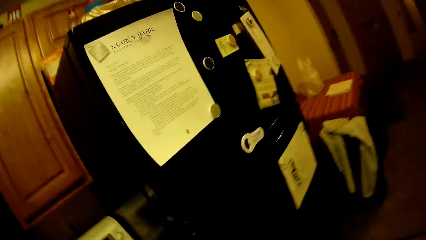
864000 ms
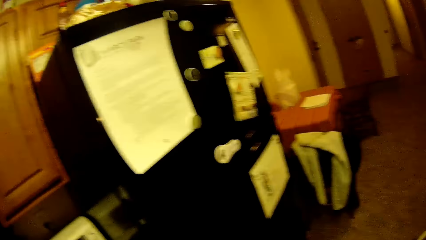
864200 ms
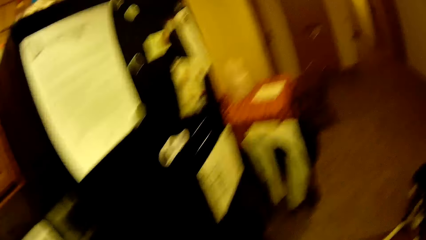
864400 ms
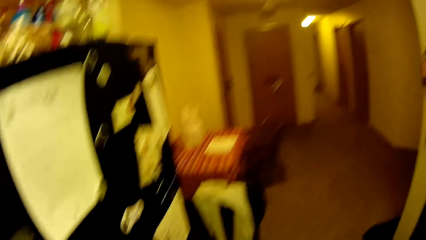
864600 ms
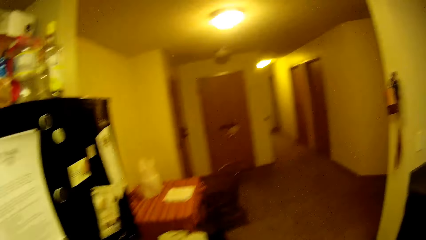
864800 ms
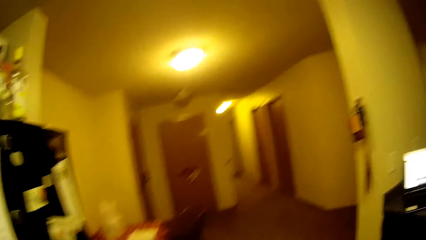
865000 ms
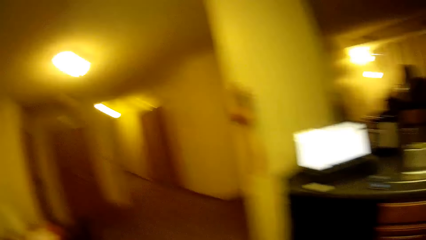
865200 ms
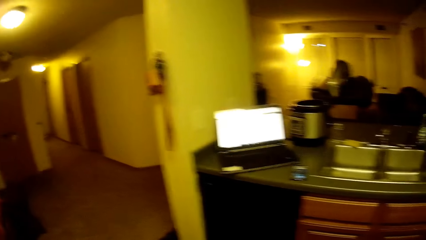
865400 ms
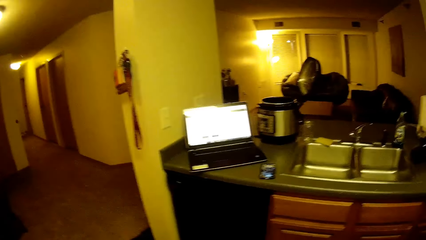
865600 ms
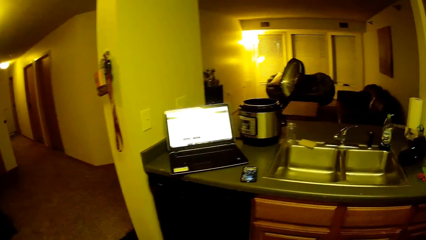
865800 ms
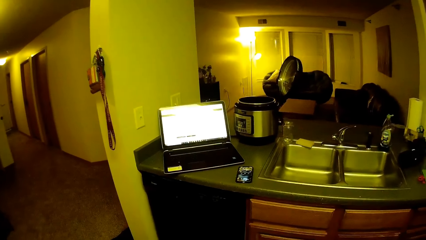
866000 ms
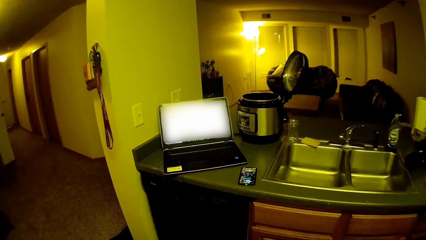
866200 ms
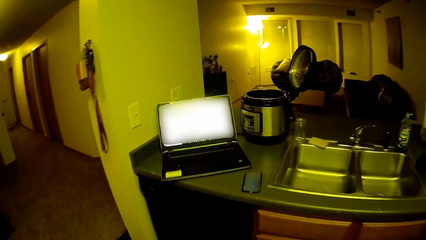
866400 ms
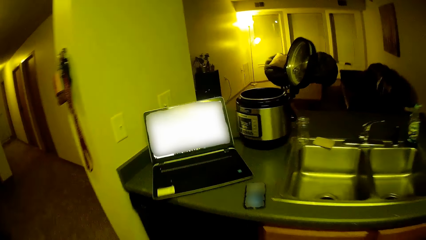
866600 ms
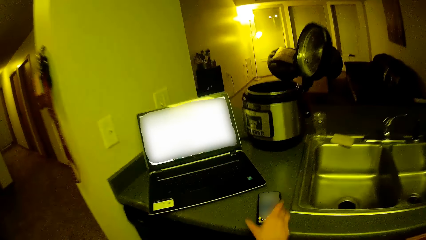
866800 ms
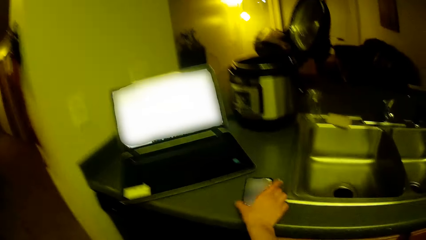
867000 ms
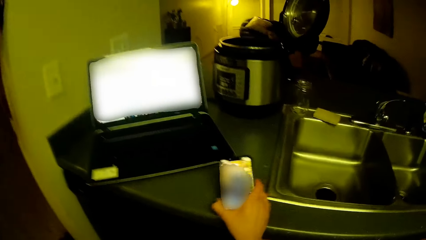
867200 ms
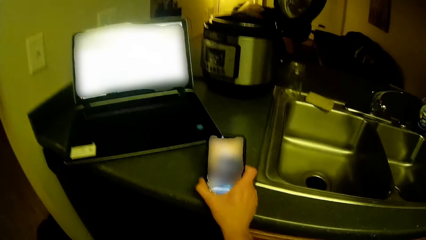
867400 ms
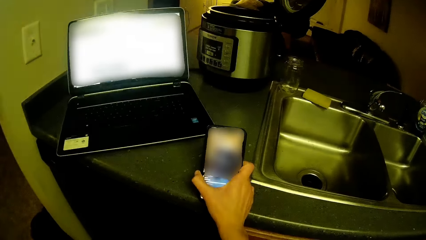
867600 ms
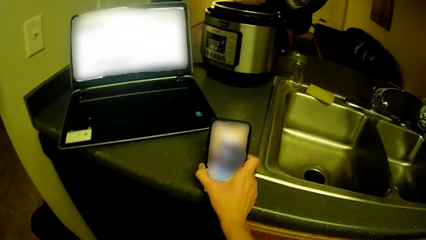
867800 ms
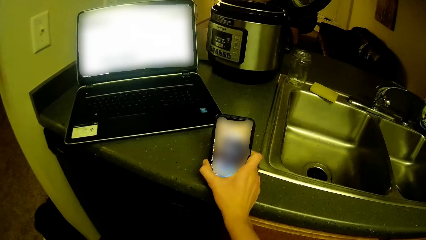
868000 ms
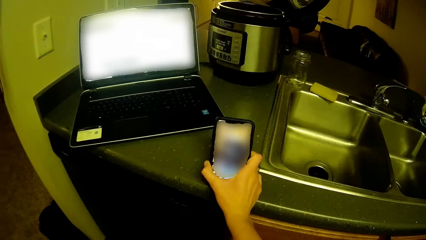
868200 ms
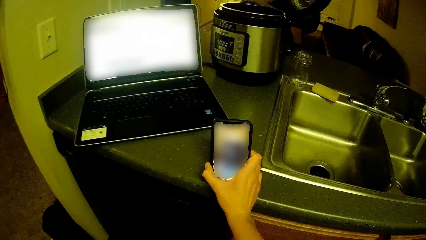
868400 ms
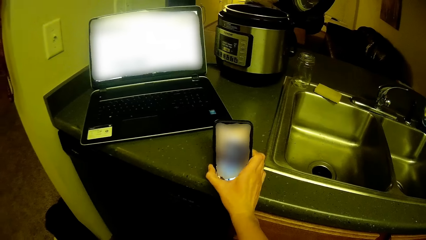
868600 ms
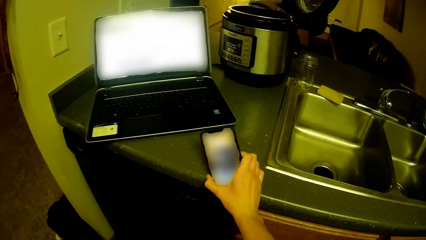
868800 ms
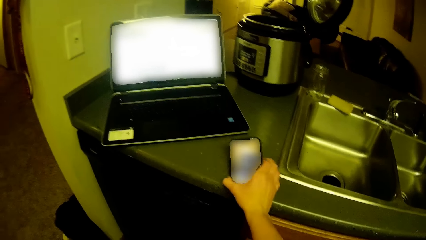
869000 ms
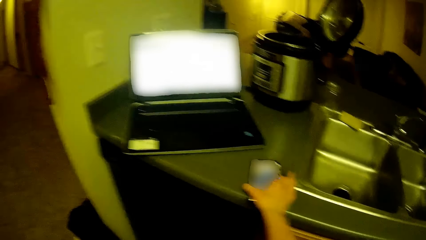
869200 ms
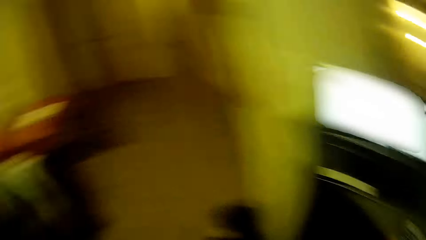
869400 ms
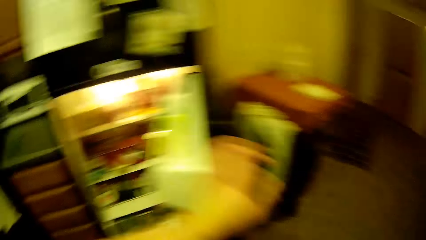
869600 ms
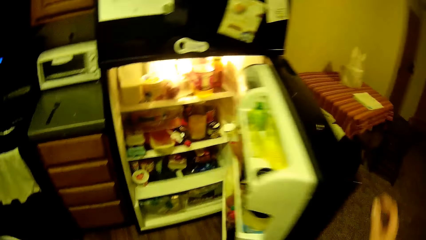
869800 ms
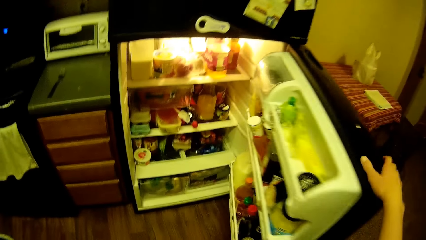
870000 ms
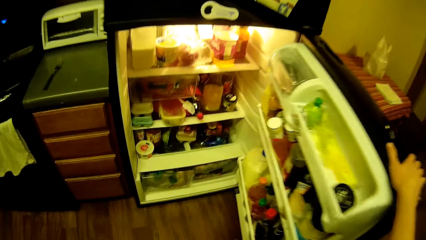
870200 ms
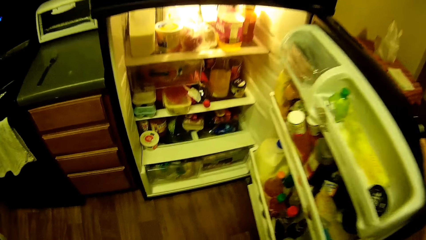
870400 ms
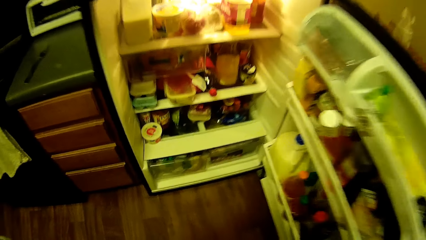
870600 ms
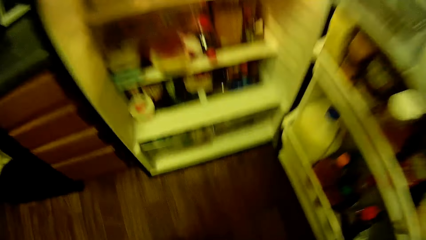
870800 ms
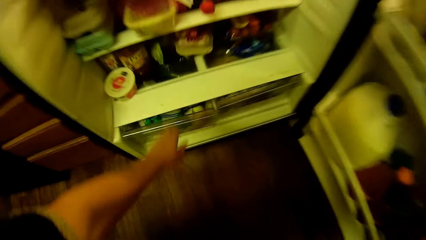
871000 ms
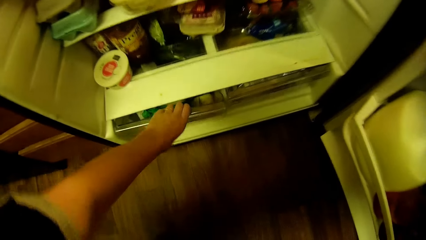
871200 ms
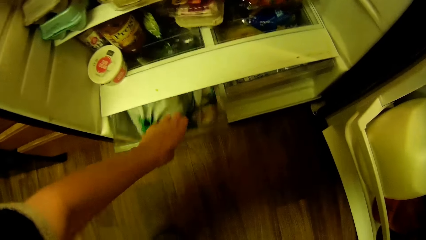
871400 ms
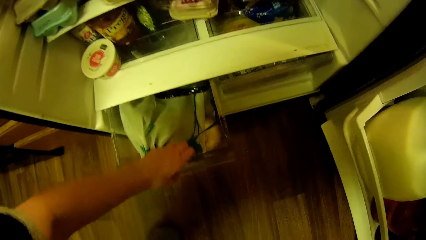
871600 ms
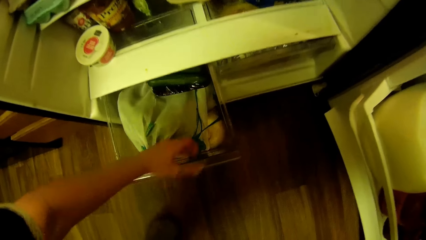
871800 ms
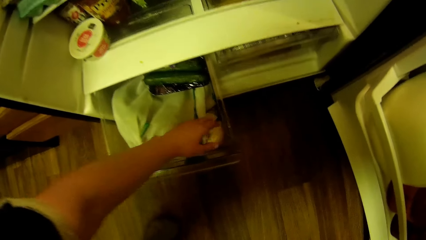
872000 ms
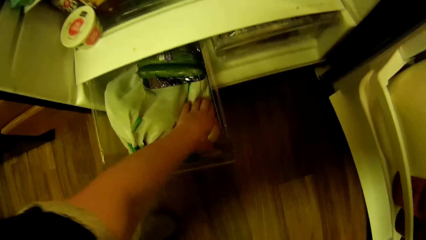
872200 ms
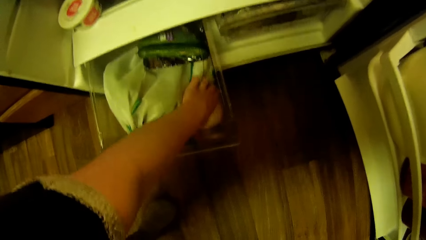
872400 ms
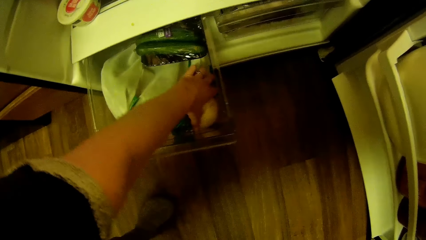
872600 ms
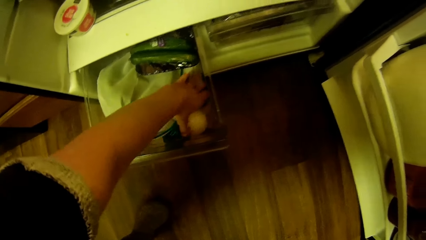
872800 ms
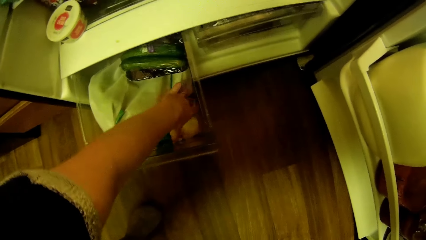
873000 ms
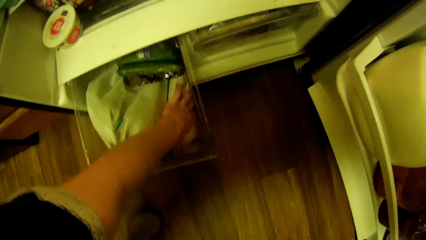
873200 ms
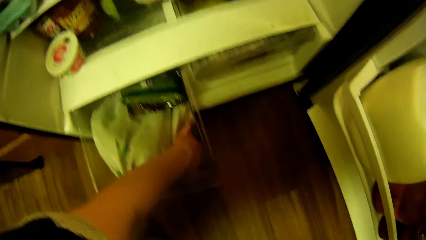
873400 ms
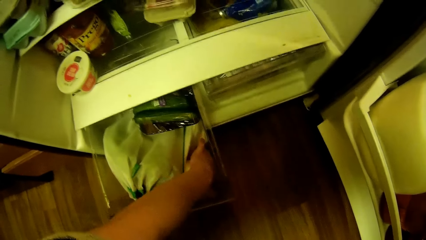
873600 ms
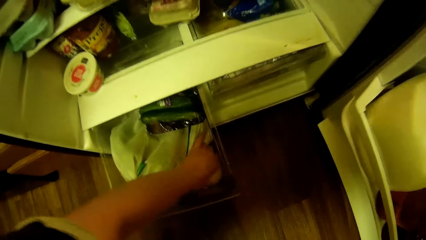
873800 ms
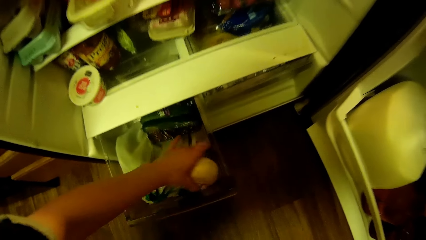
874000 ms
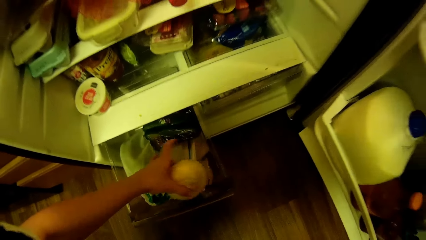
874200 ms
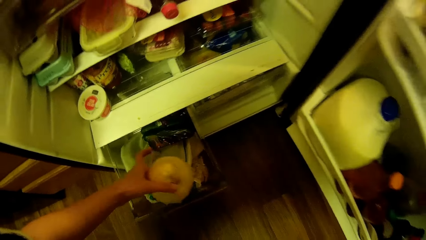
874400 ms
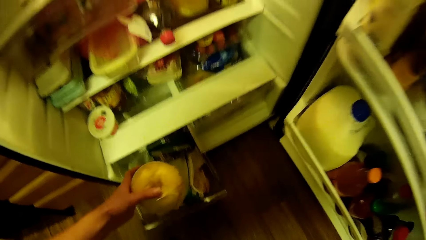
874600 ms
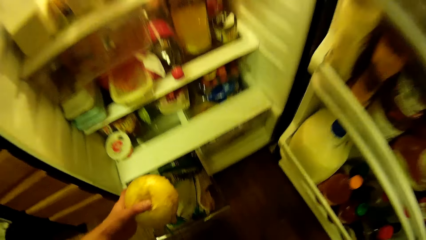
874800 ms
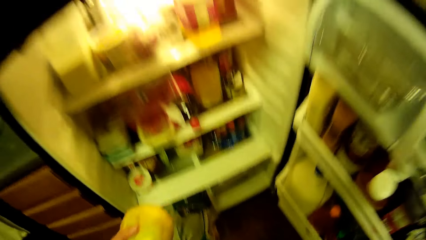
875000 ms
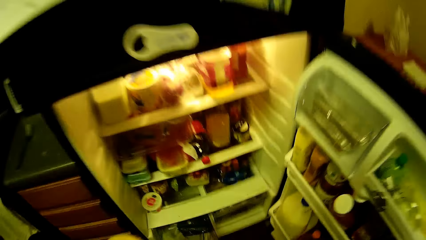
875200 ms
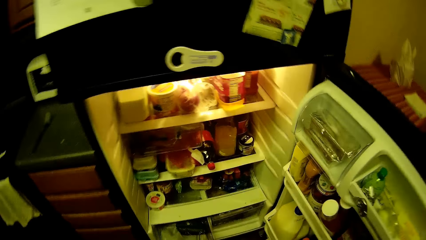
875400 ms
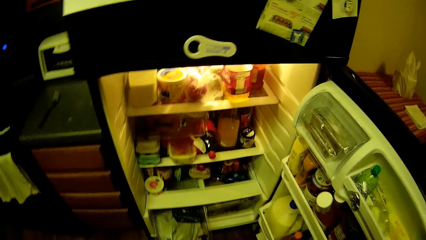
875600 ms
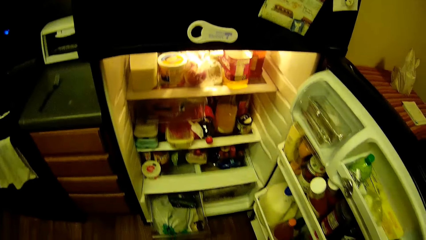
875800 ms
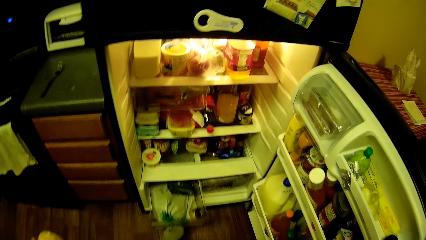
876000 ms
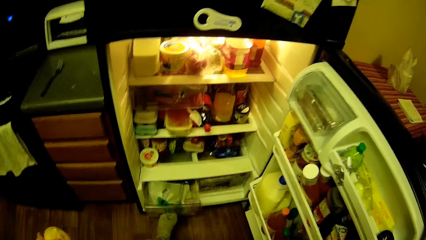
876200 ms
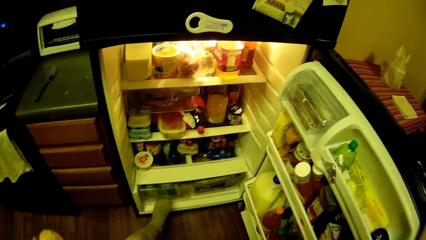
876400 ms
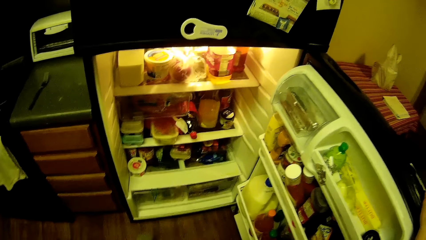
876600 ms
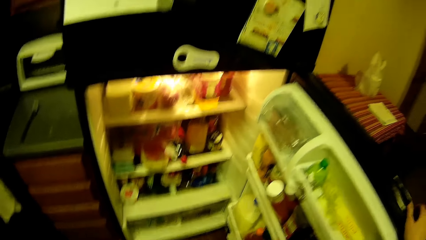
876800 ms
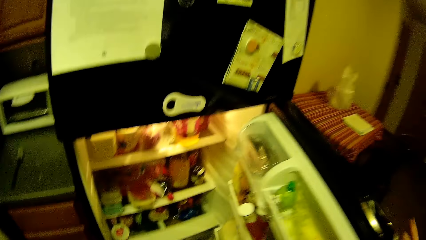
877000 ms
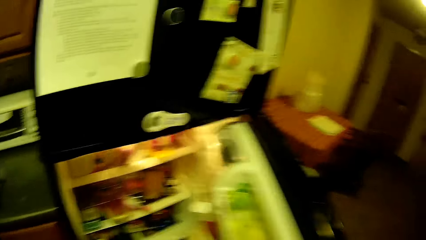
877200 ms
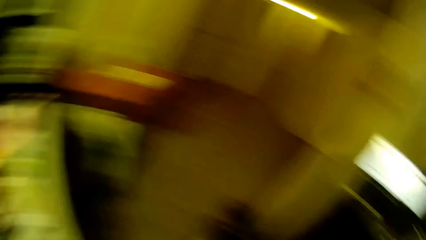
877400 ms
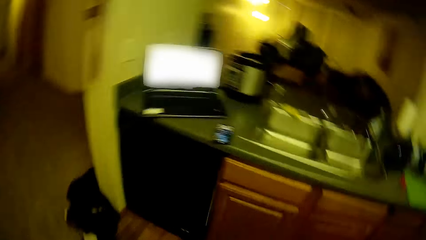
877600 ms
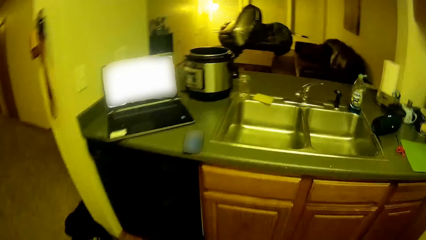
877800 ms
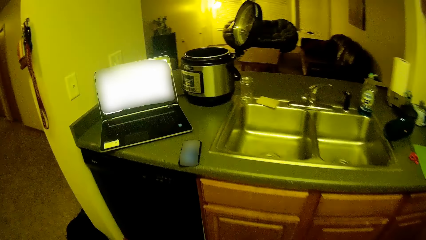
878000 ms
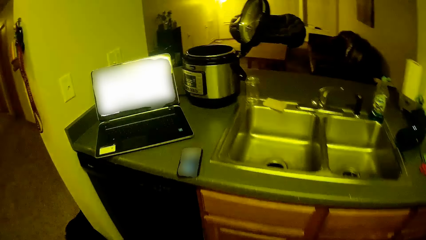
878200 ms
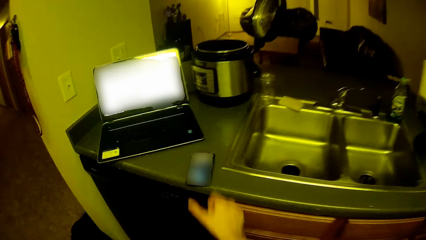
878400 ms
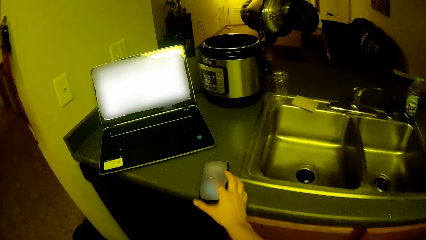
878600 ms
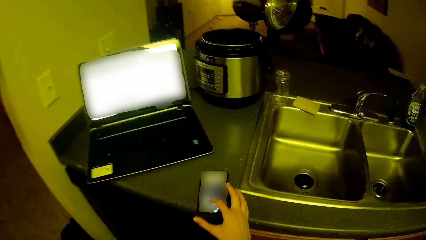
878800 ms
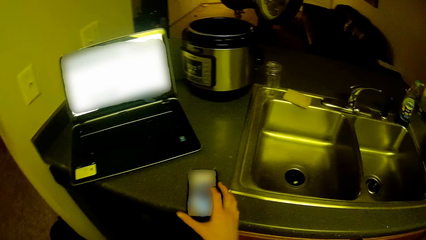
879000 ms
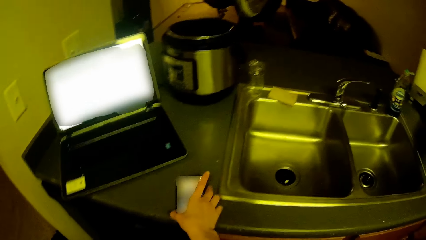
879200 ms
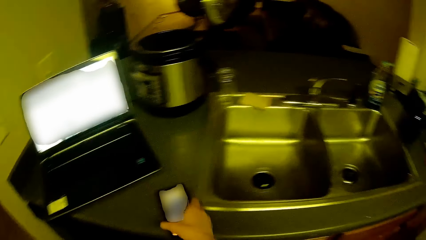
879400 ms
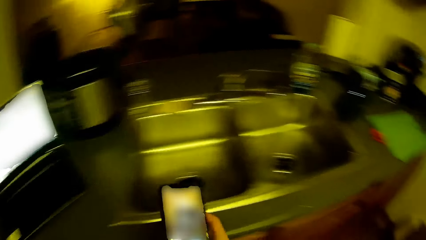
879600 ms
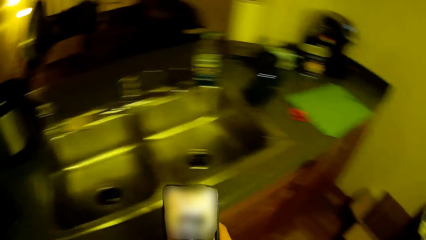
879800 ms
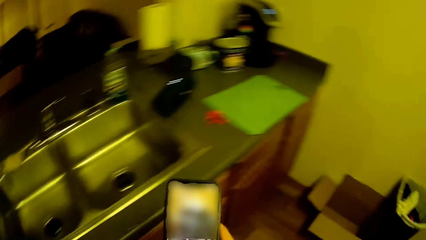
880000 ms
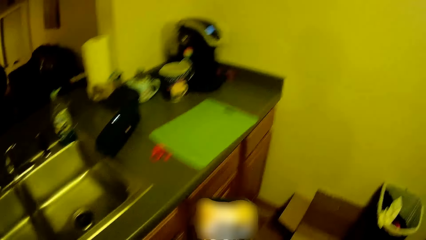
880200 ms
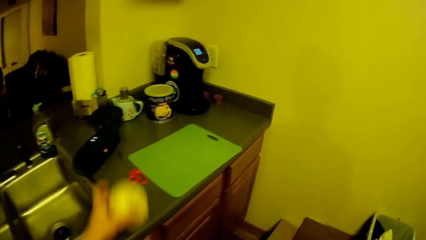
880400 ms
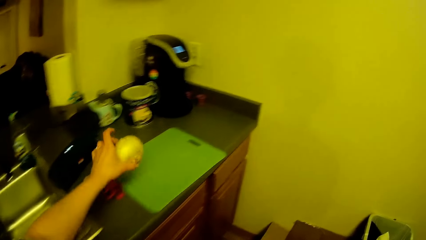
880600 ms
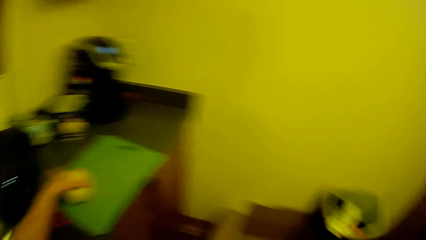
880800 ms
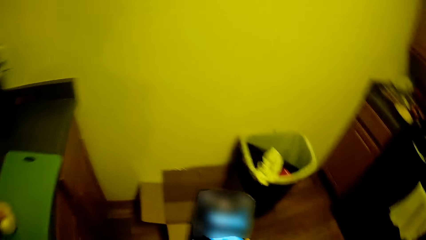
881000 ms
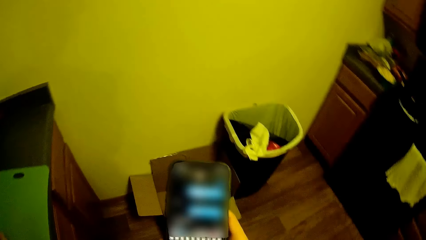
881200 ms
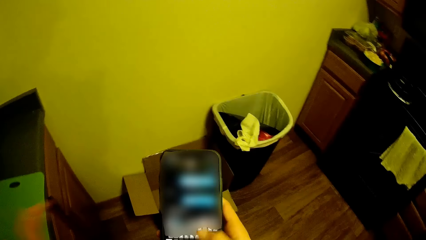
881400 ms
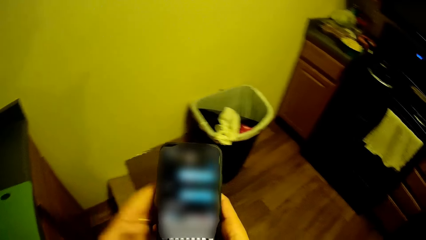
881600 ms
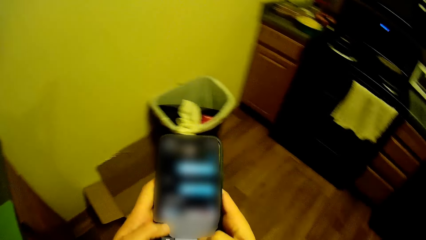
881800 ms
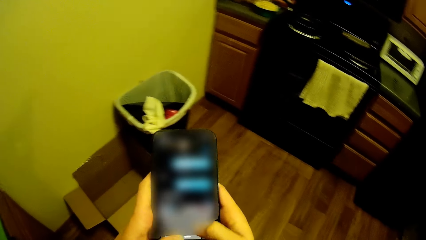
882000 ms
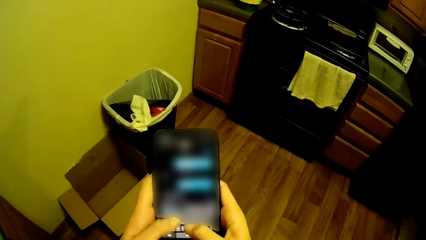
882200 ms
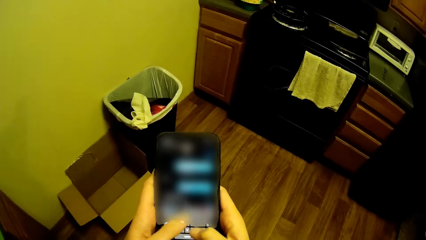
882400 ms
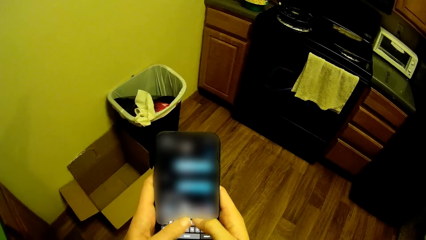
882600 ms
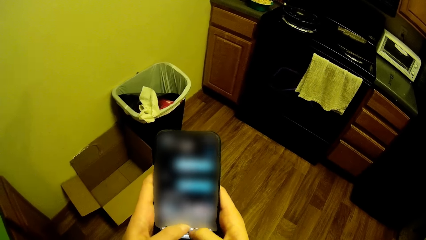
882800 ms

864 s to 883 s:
The camera wearer turns right and swings the right hand. He holds the phone on the kitchen slab with his right hand. He picks the mobile phone and puts the mobile phone on the cabinet. He turns left and swings the left hand. He opens a lower fridge with his left hand. He holds the fridge with the right hand and swings the right hand. He opens a compartment inside the lower fridge with his left hand. He picks an onion from the compartment with his left hand. He closes the compartment with his left leg. He closes the lower fridge with his right hand. He turns right and swings the right hand. He operates on the phone on the kitchen slab with his right hand. He picks the phone from the kitchen slab with his right hand. He swings the left hand. He drops the onion on the tray with his left hand. He swings the left hand. He operates on the phone with both hands.
